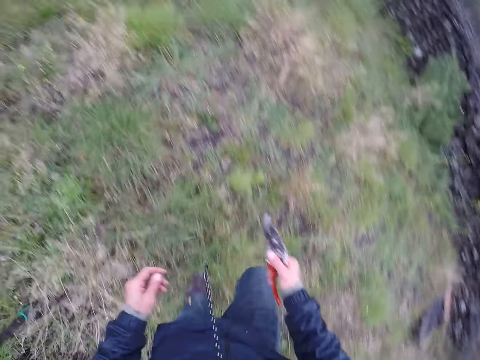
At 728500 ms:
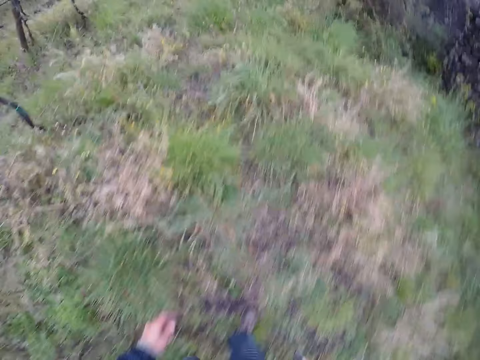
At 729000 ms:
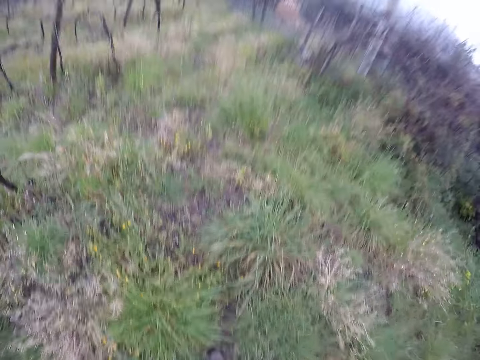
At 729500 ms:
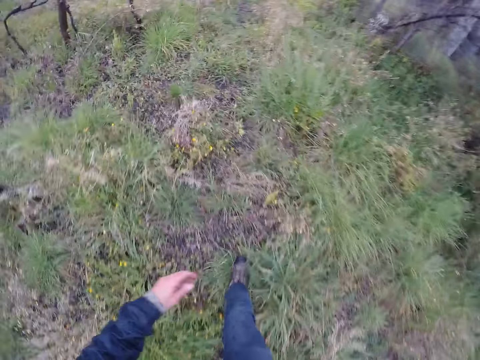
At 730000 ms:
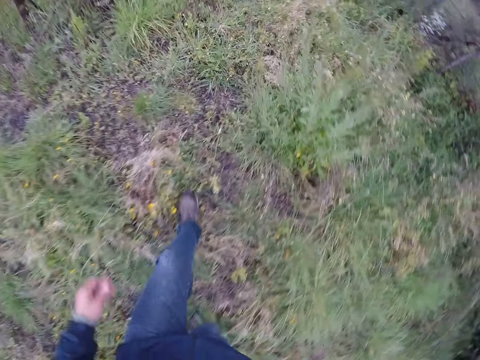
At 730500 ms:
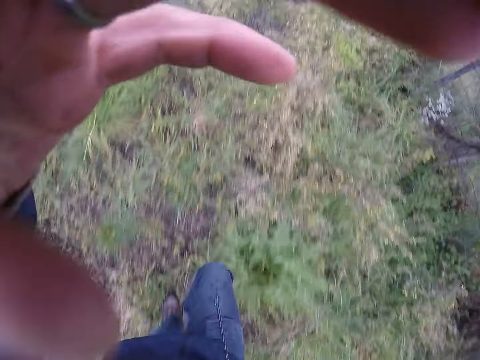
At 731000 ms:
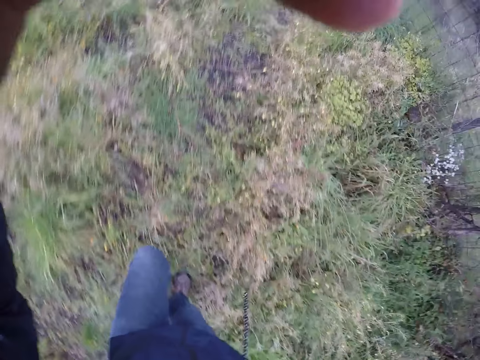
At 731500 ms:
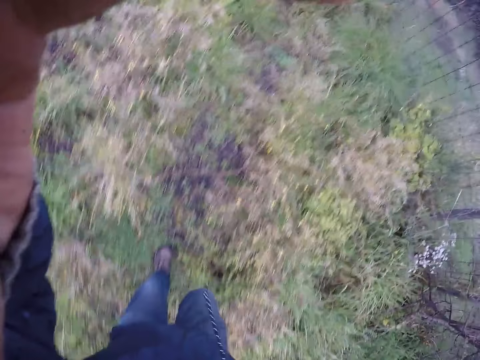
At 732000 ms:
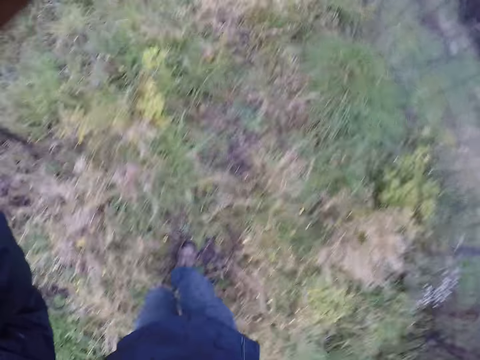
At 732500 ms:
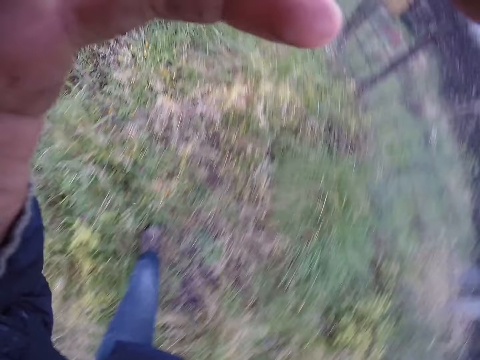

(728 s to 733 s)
The camera wearer fixes the camera.
